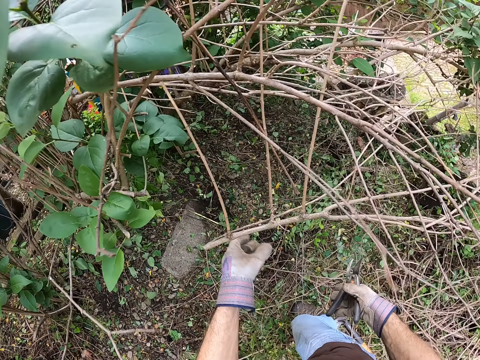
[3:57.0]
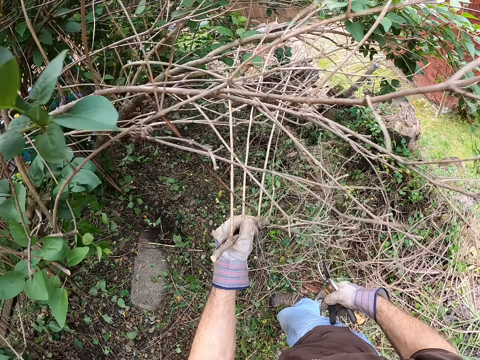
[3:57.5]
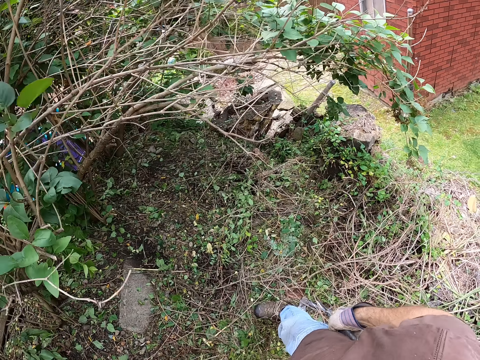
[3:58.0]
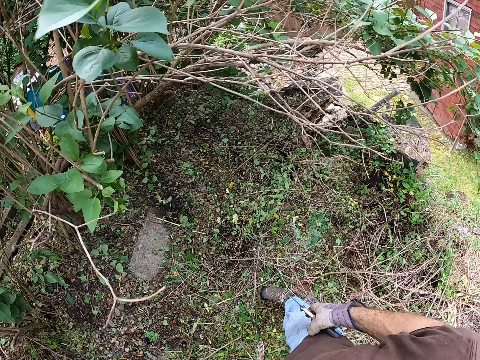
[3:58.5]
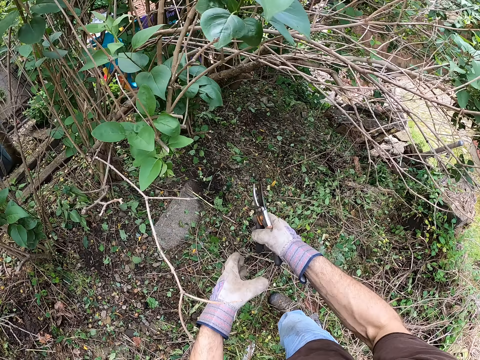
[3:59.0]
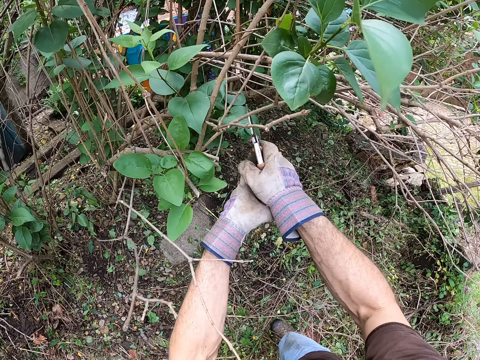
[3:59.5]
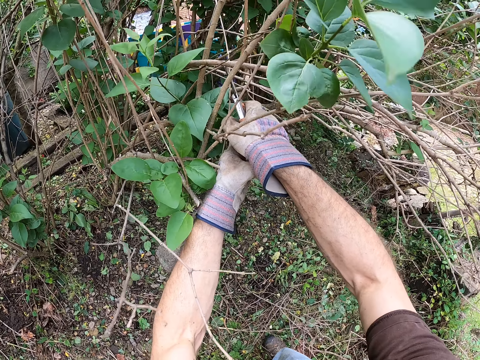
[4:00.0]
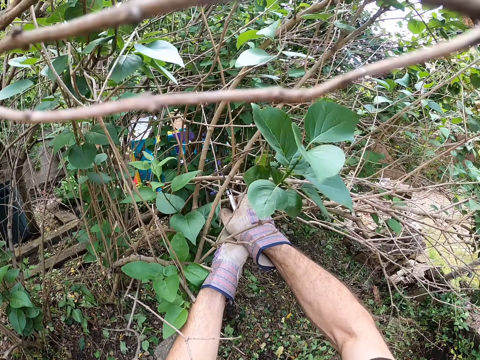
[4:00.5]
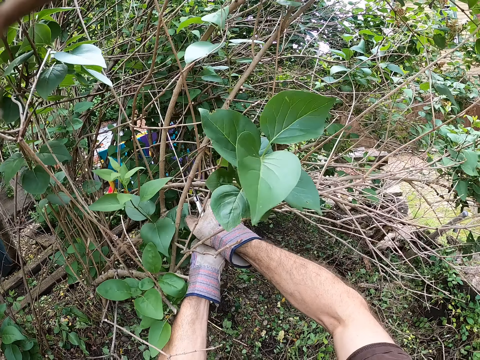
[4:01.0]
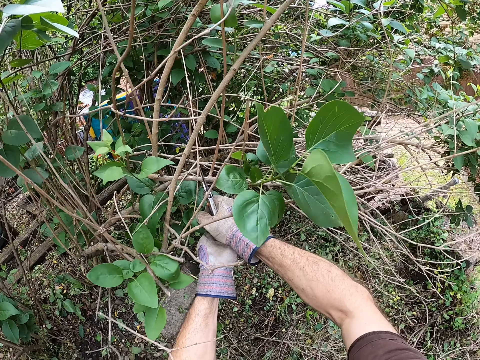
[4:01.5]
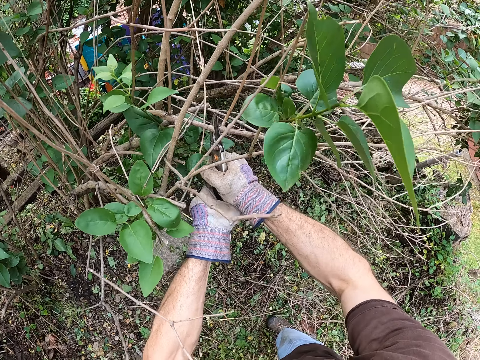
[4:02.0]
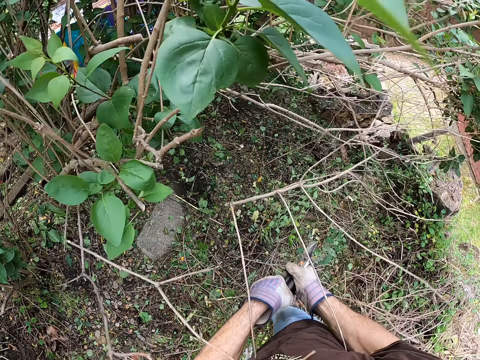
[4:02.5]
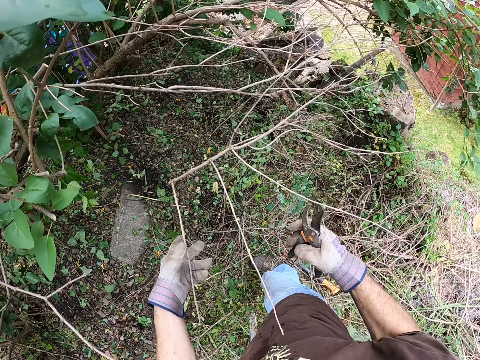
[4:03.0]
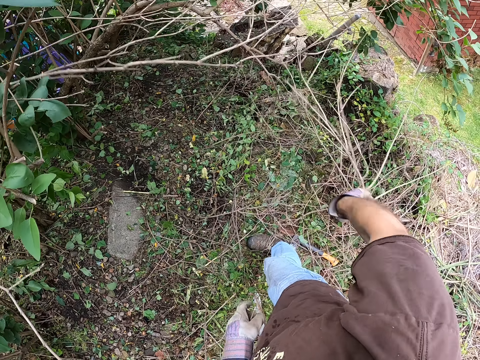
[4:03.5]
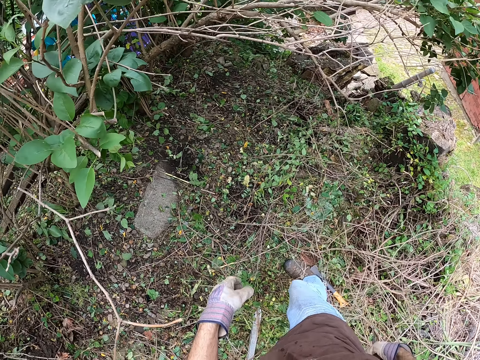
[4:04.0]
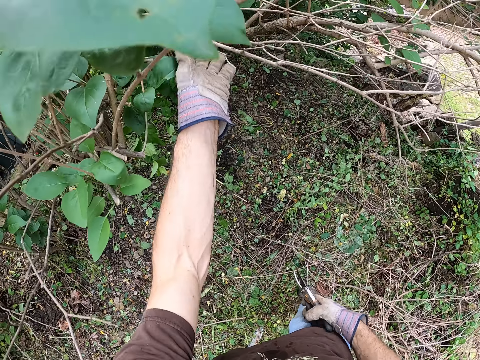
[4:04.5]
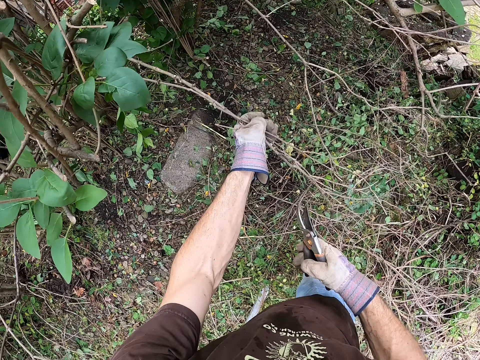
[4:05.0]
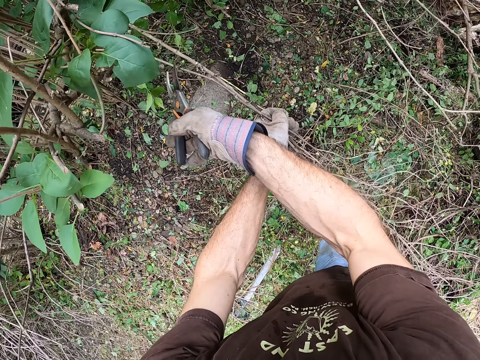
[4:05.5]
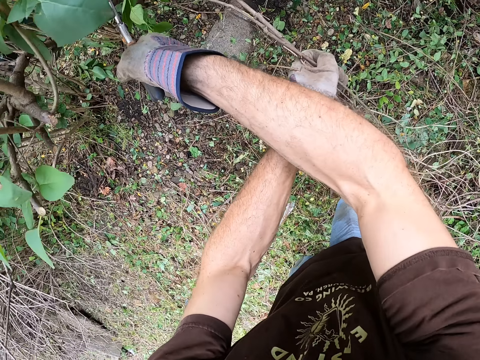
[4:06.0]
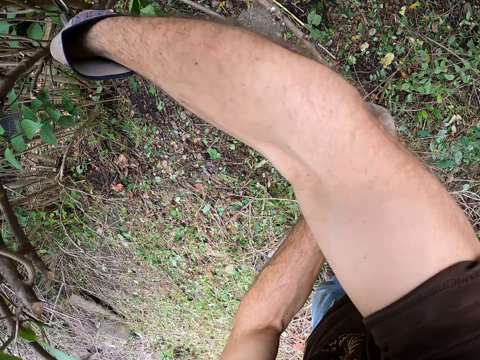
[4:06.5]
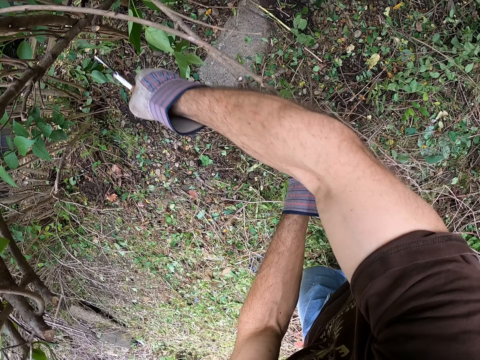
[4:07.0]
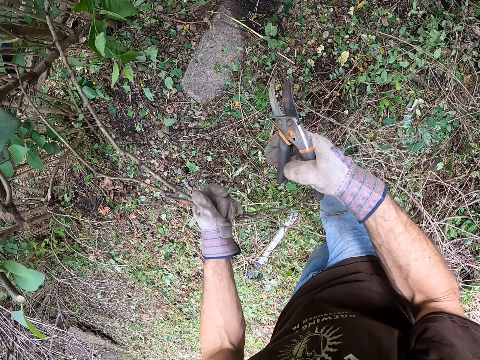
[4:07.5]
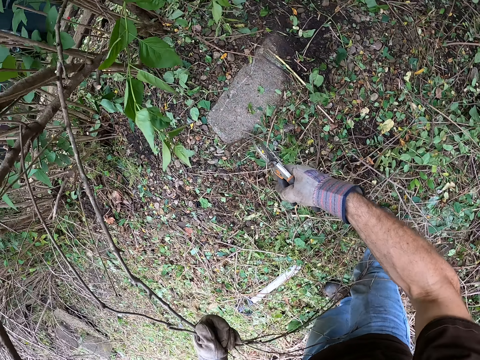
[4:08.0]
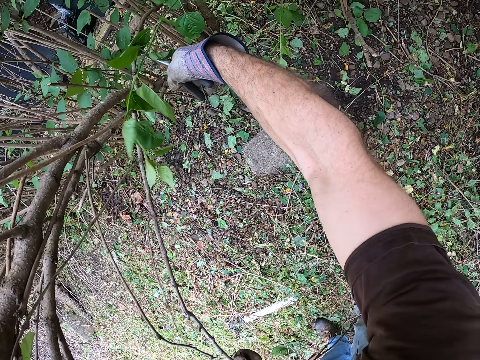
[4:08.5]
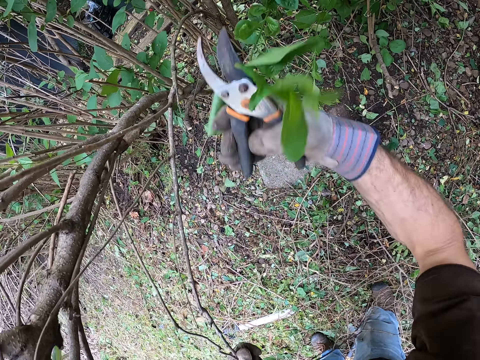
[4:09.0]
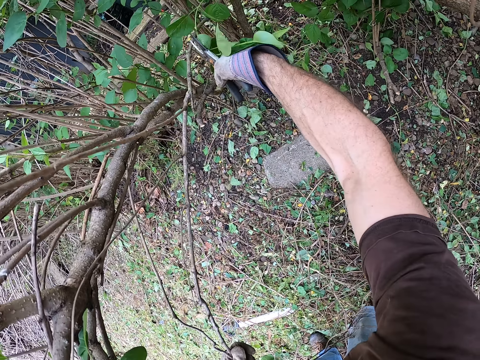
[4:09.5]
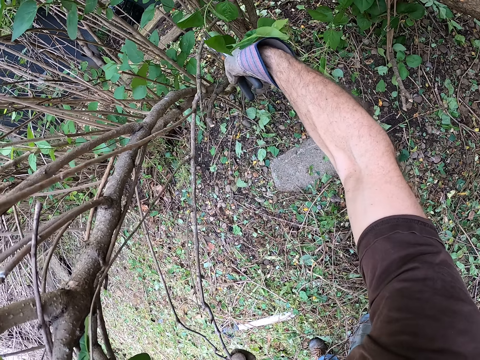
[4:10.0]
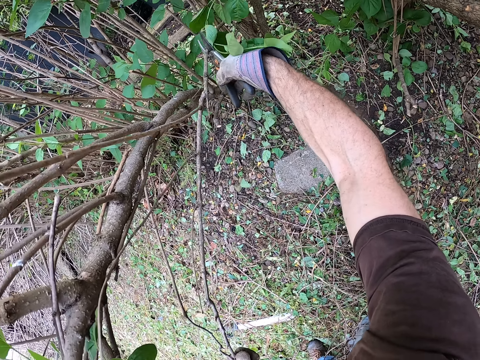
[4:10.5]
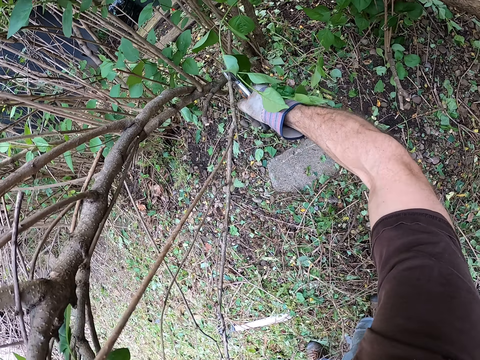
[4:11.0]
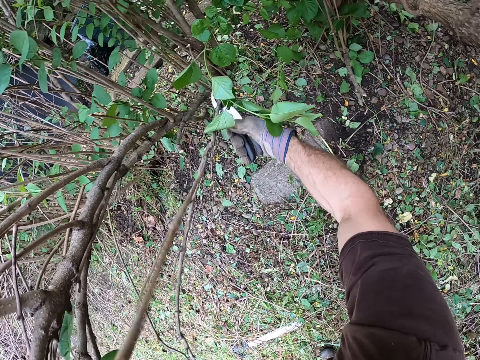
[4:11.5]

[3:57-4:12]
The camera wearer throws the dead branches away with his left hand. He cuts the branches with the pruner. He throws the dead branches away with his right hand. He pulls the tree branch down. He holds the branches with his left hand. He cuts the branches with the pruner. He moves his hand. He cuts the branches with the pruner again.

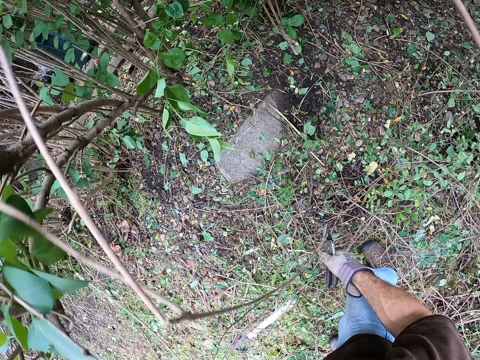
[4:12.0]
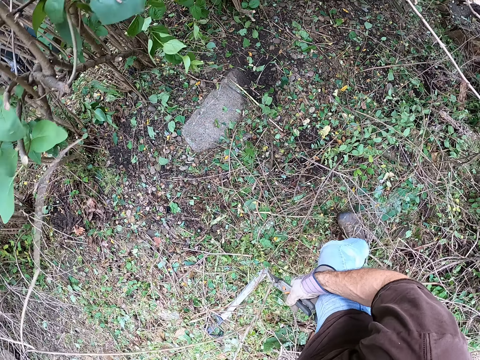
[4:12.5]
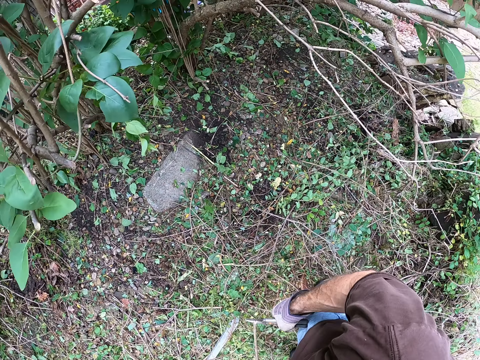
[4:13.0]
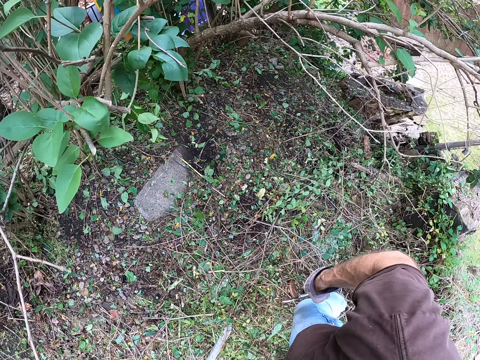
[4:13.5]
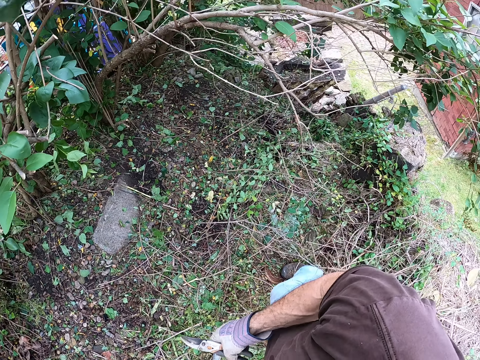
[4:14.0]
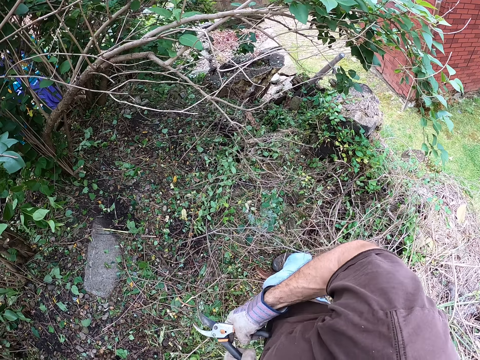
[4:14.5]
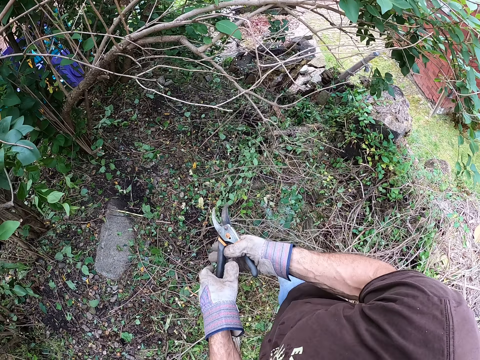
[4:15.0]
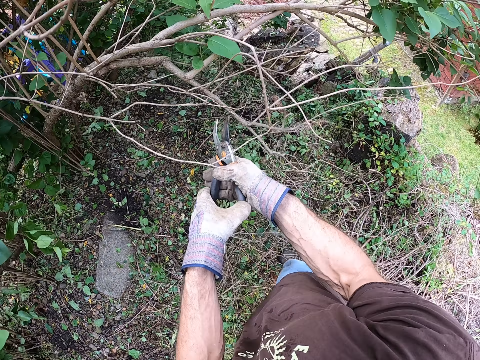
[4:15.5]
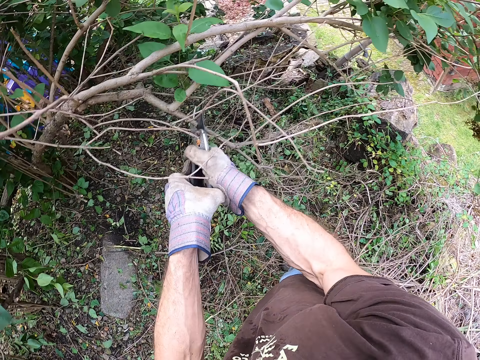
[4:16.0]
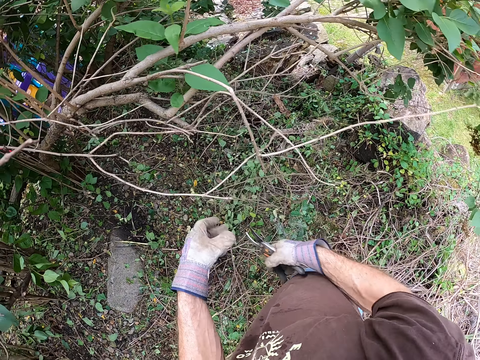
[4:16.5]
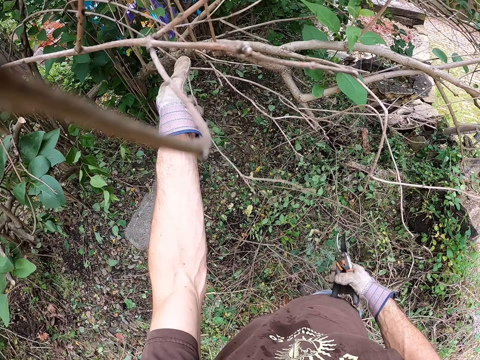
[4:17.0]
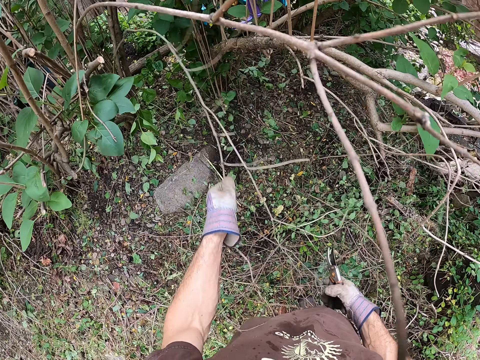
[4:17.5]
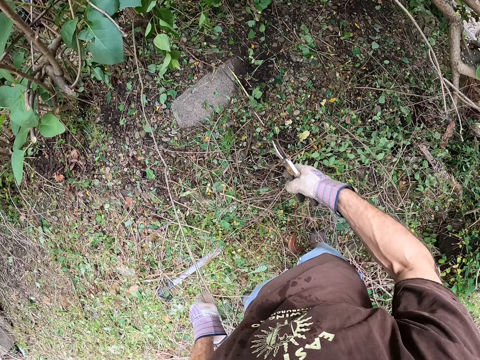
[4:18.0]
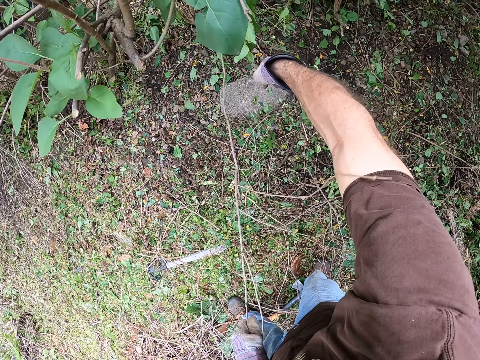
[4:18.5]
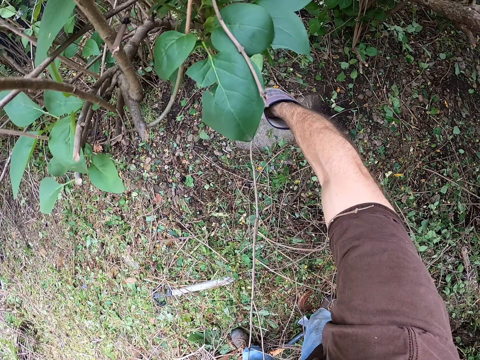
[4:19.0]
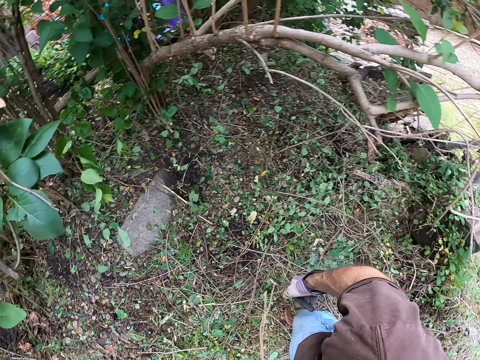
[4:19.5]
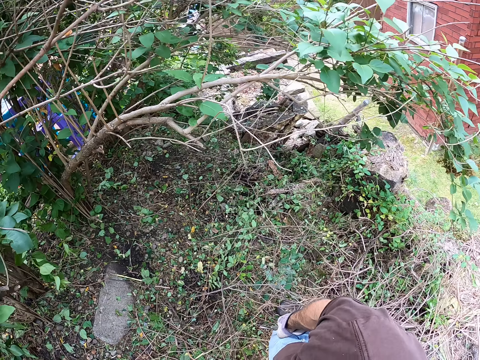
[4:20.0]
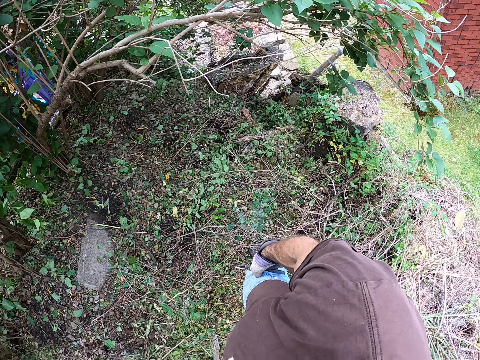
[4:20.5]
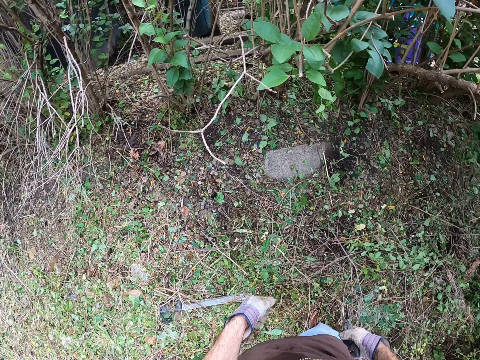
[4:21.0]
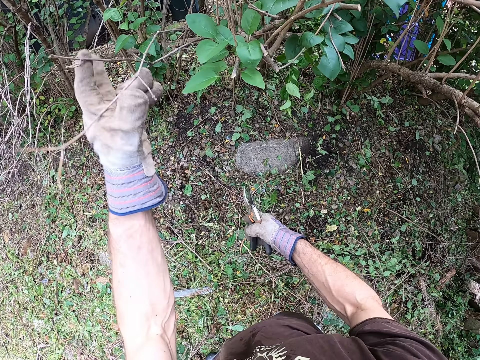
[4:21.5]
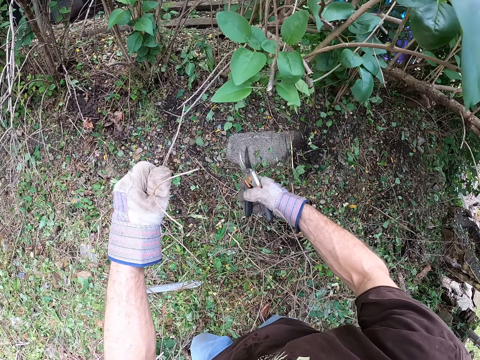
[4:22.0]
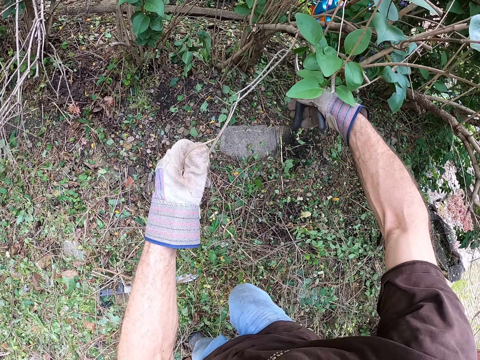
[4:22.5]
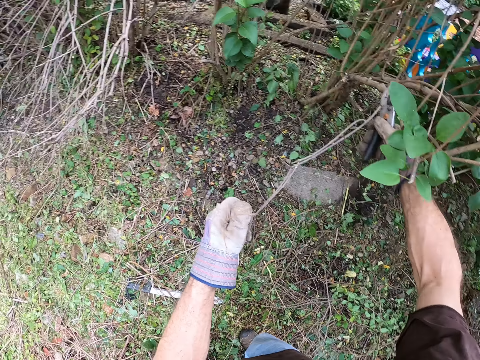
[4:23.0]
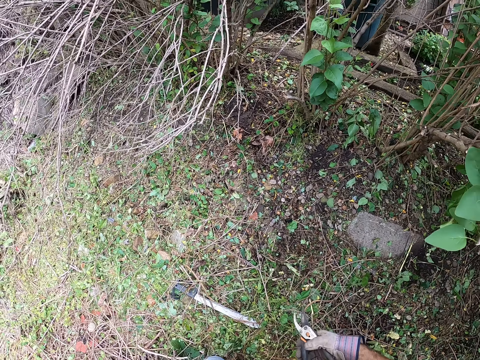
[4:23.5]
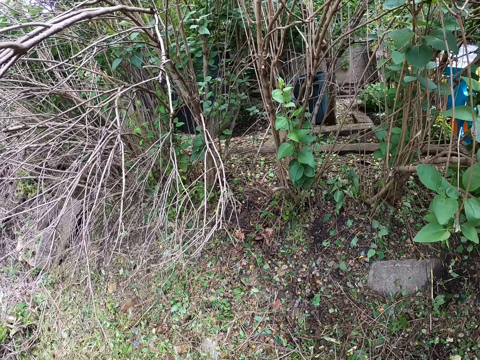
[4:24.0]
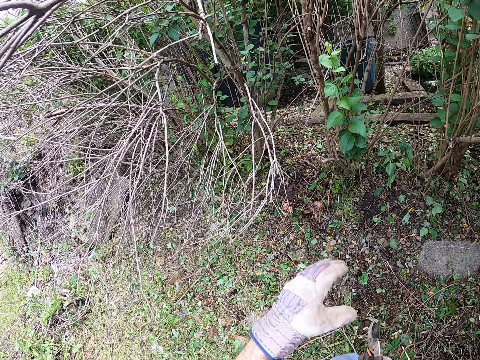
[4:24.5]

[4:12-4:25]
The camera wearer throws the dead branches away with his left hand. He moves his hand. He moves the pruner towards the branches. He cuts the branches with the pruner. He holds the branch with his left hand. He pulls the tree branch. He cuts the branch with the pruner. He drops the branch on the ground. He holds the branch with his left hand. He pulls the tree branch. He cuts the branch with the pruner.
